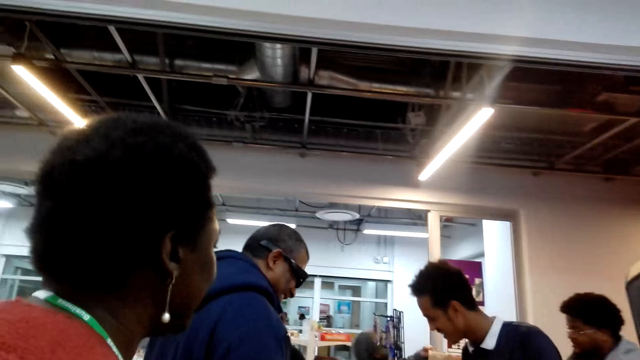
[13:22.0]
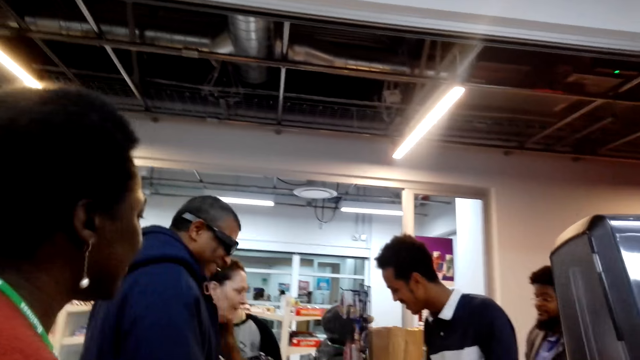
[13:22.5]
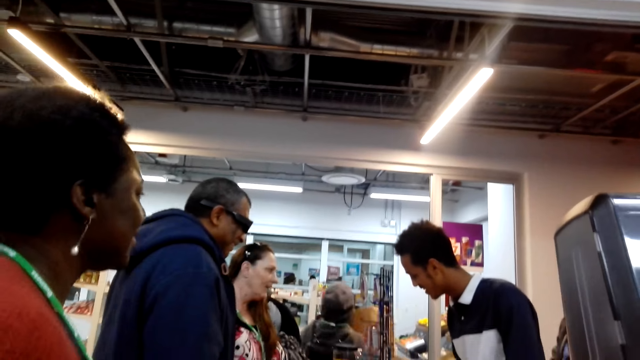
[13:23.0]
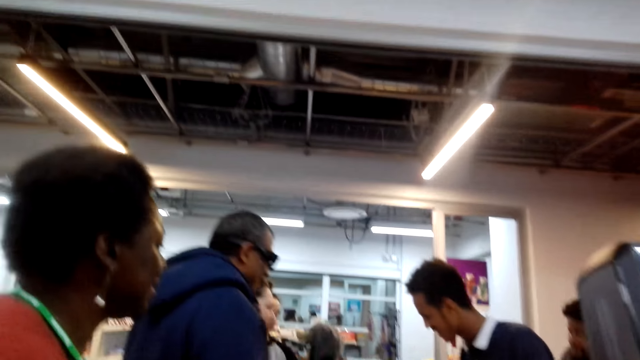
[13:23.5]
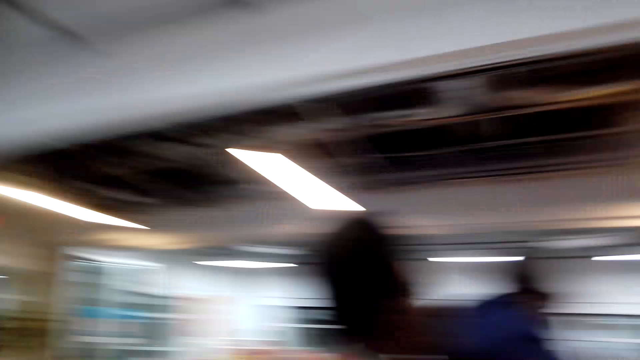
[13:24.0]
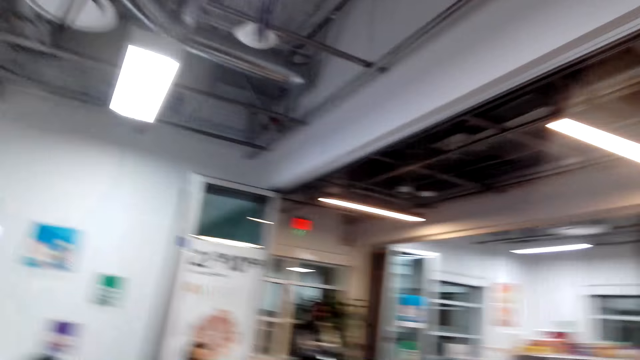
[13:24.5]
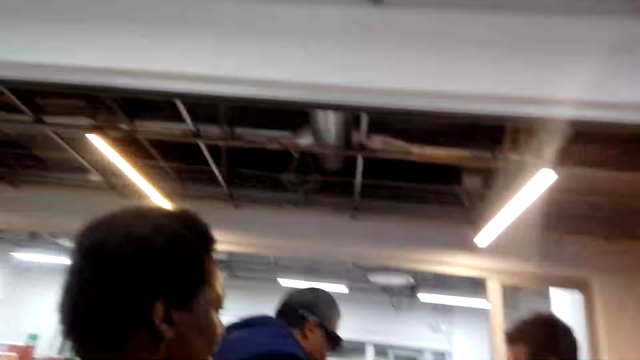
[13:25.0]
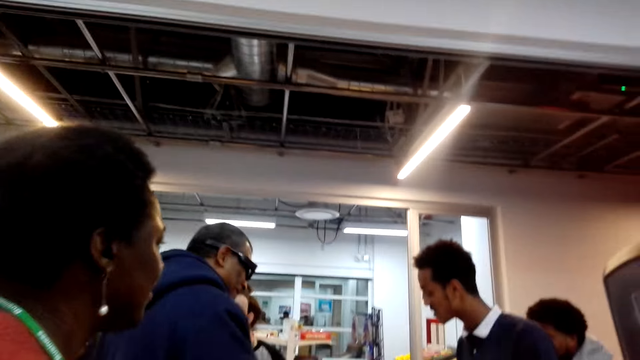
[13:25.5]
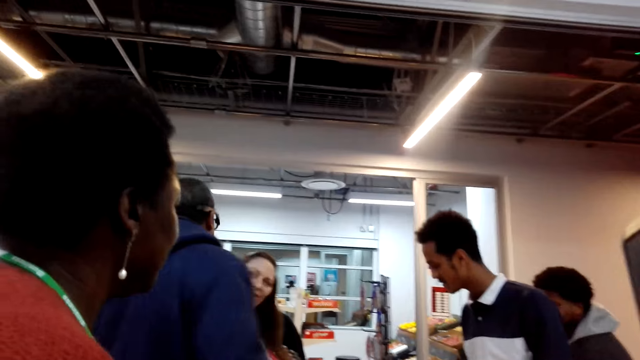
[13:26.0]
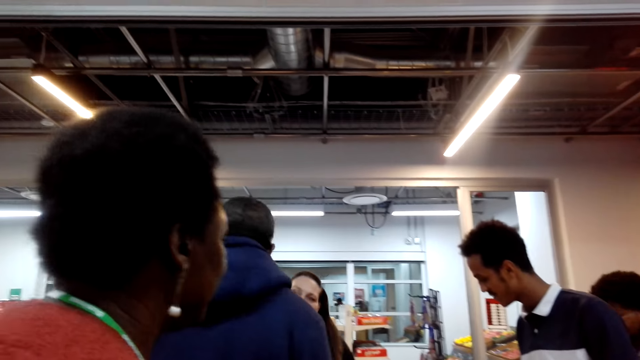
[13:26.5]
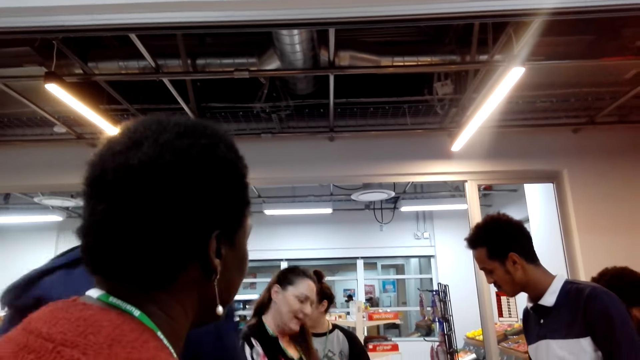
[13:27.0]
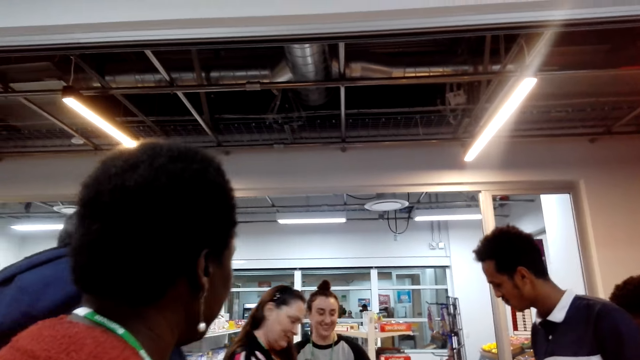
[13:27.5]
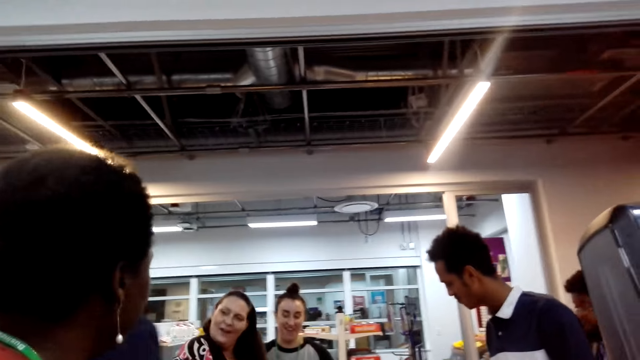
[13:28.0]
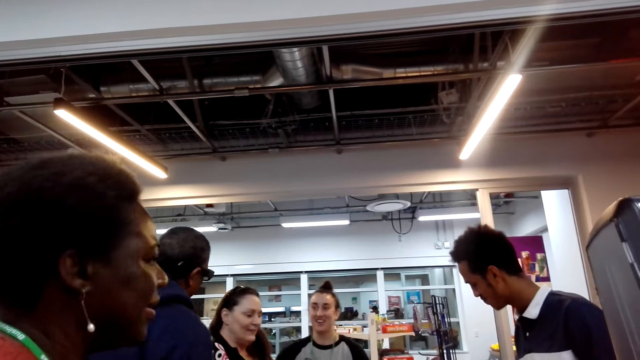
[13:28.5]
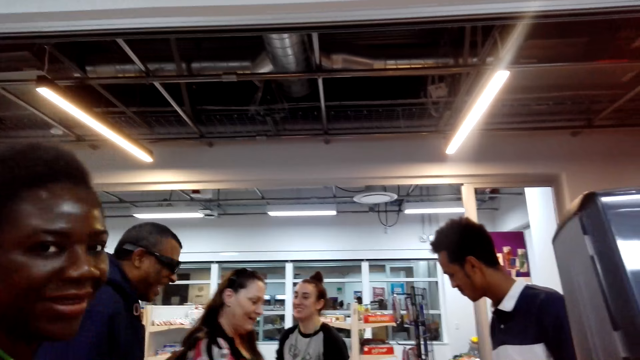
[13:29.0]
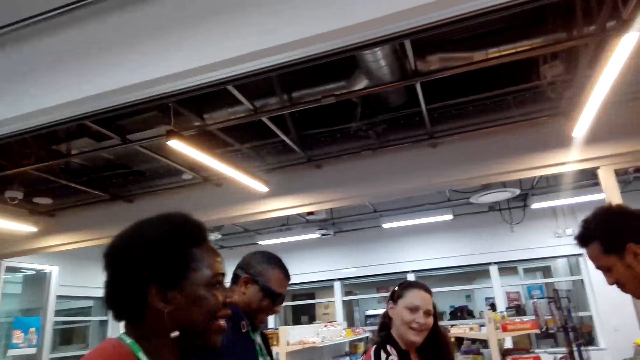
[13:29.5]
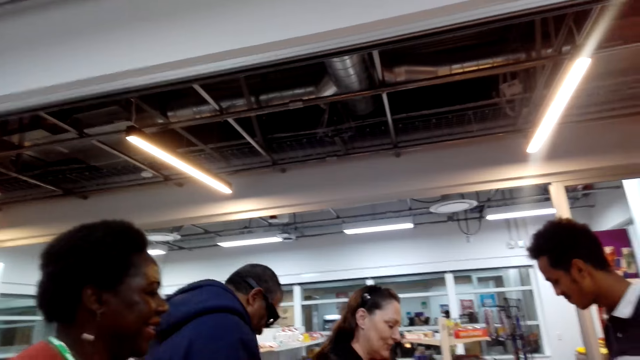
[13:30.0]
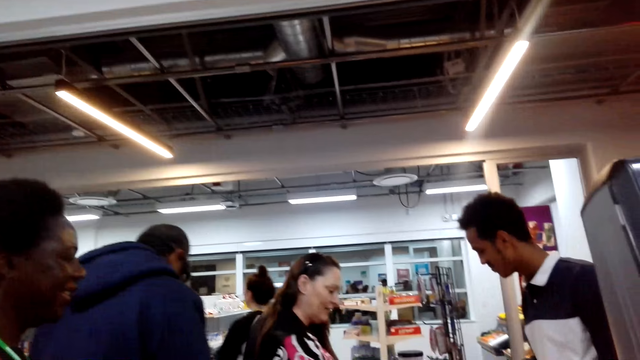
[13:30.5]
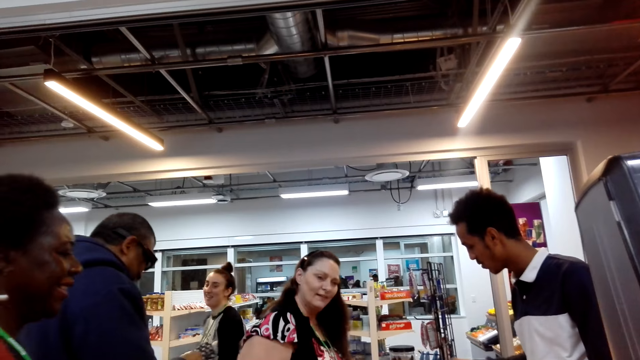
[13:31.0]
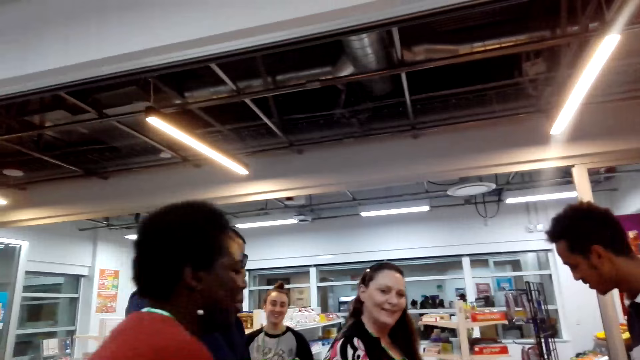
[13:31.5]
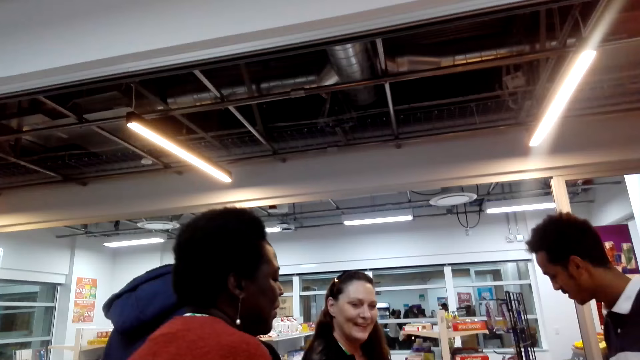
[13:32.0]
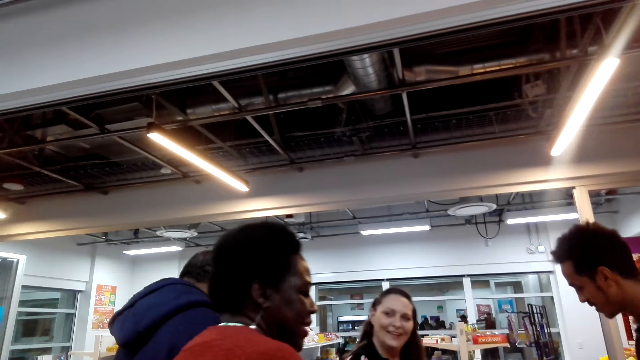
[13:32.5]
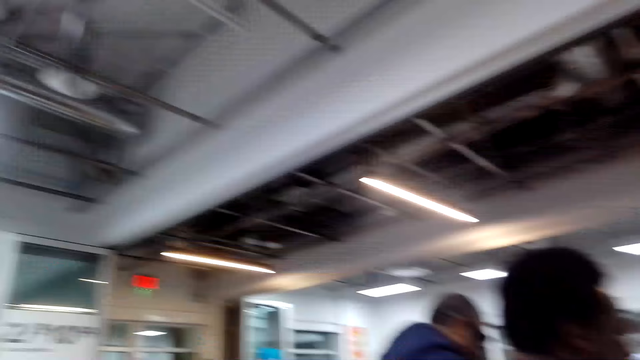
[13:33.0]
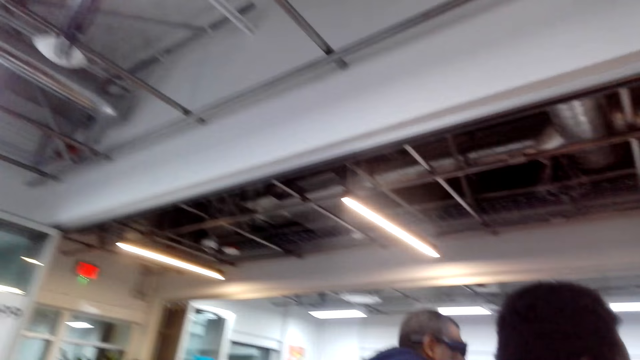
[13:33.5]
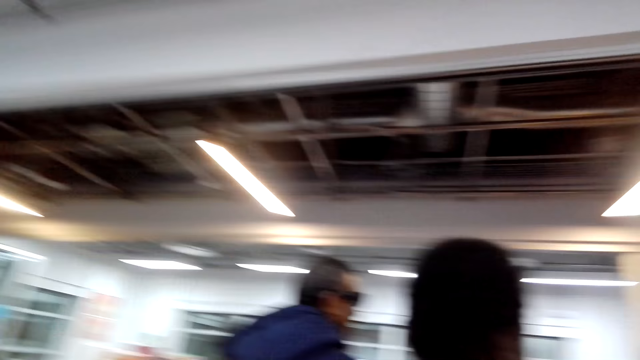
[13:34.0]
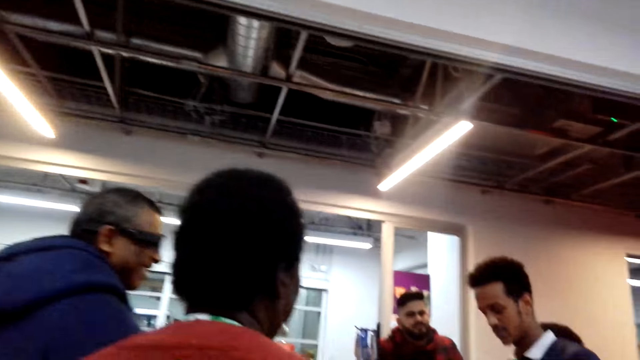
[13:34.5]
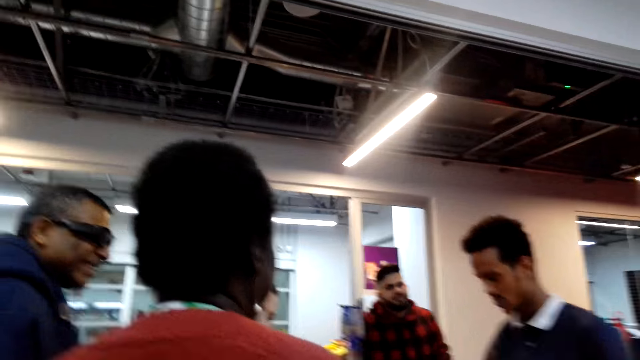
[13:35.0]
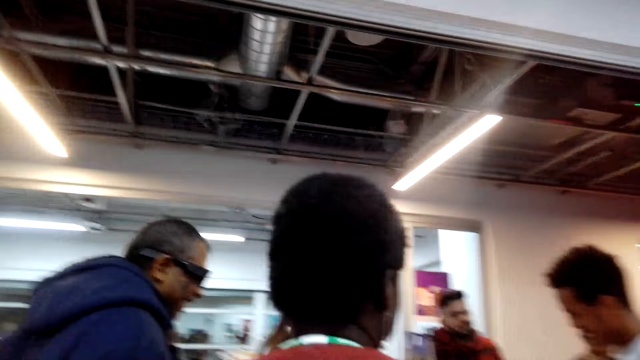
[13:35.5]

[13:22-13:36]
The camera wearer looks around the supermarket. They look at a woman. They converse with the woman.

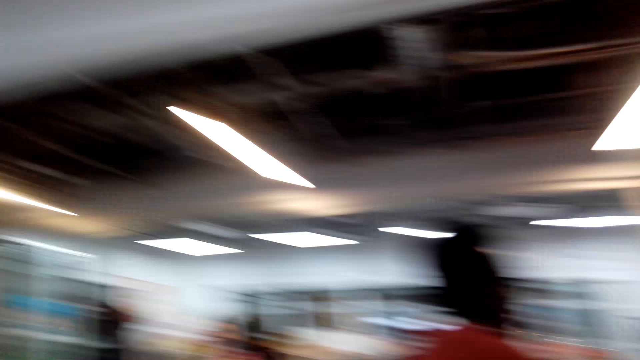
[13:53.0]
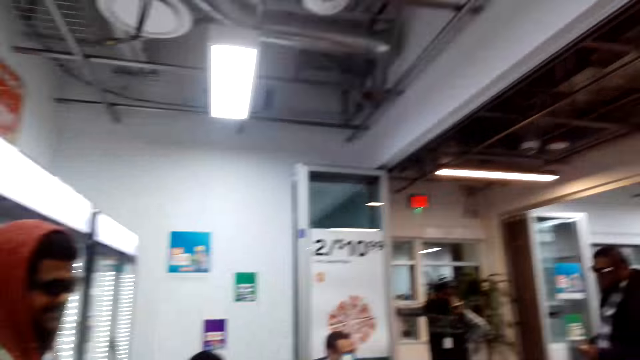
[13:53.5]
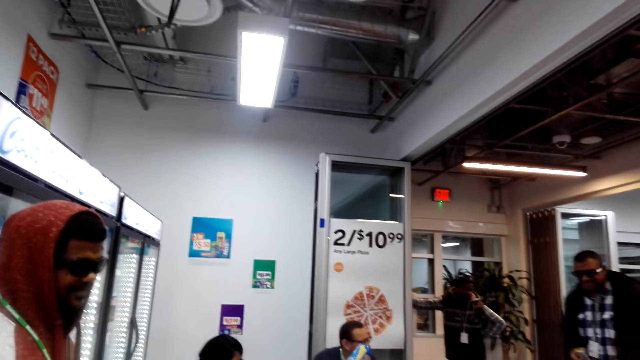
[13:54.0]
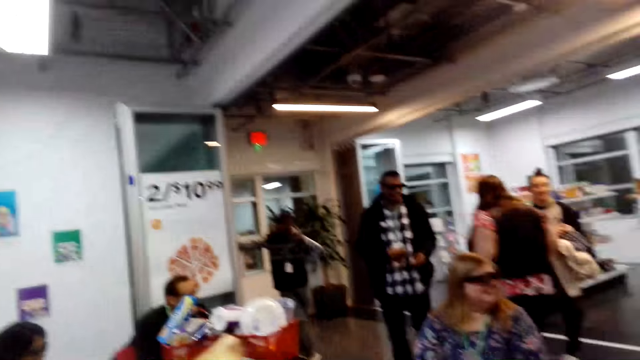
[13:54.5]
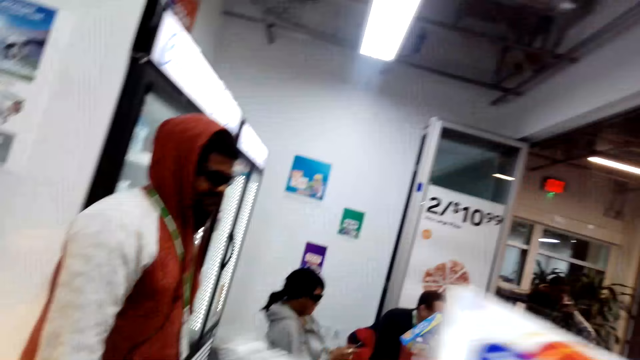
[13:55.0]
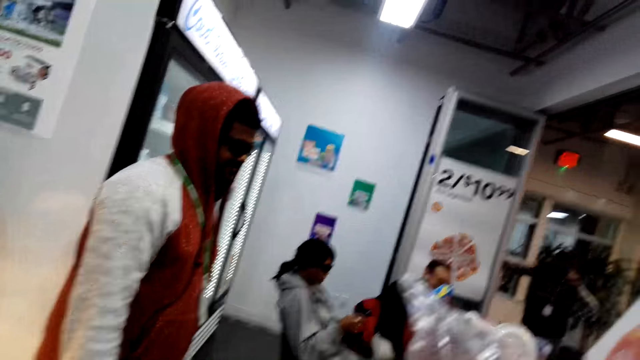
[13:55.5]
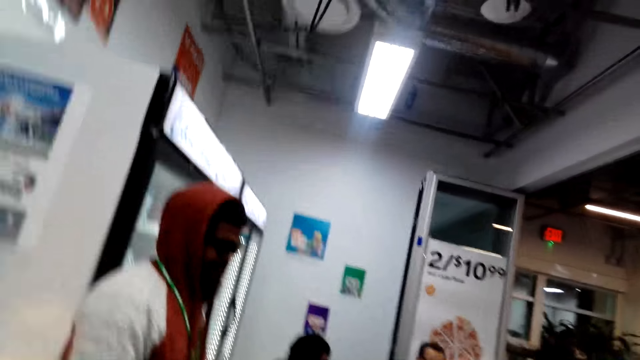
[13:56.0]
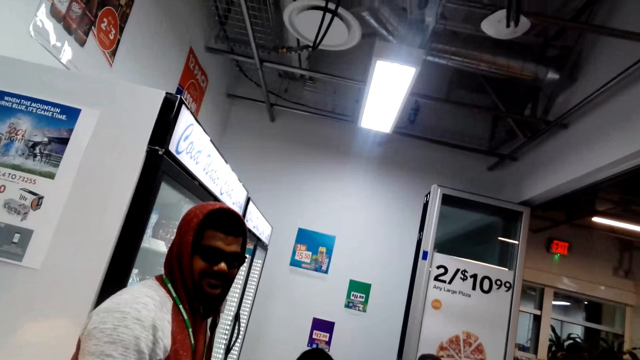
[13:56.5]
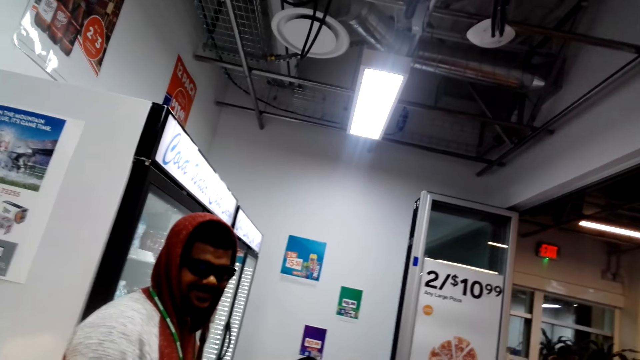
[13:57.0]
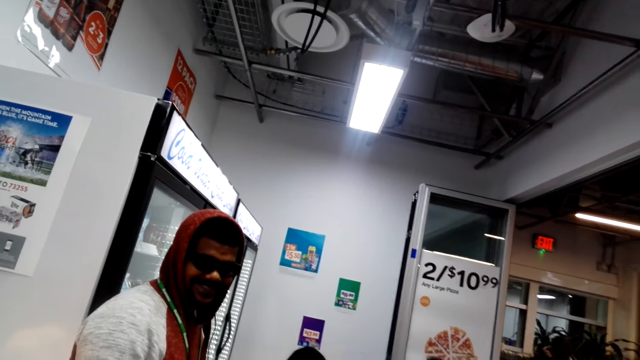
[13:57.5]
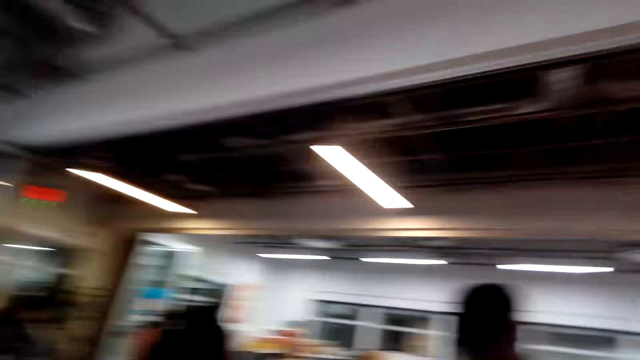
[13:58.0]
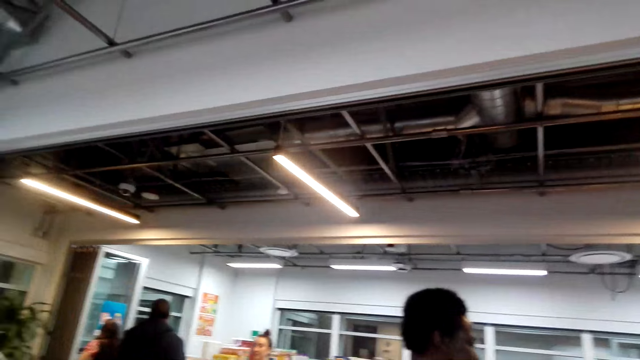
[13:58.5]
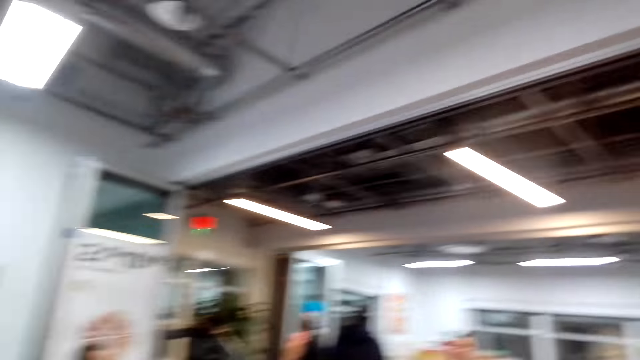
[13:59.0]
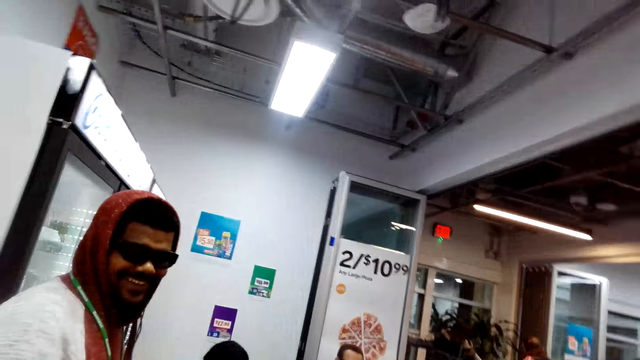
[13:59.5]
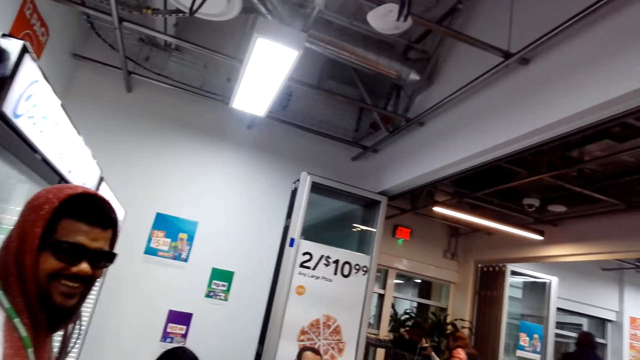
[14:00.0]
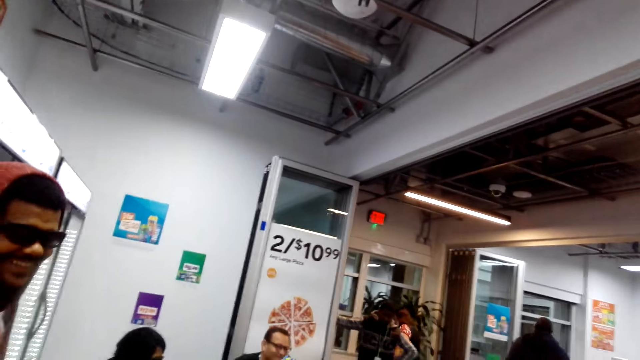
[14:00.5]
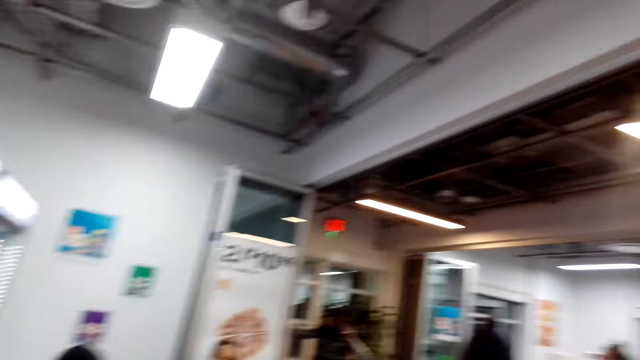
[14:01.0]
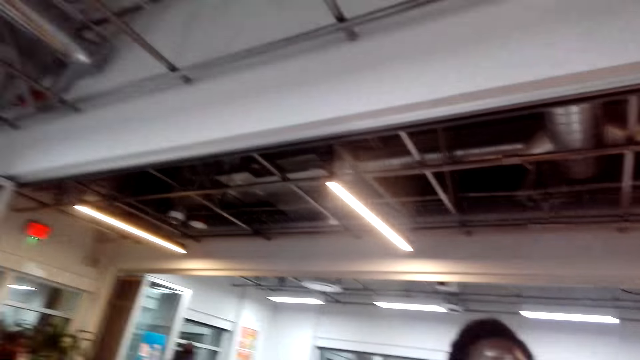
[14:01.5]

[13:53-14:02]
The camera wearer looks around the supermarket. They look around the supermarket again. They interact with a man. They move the camera around. They converse with the man.
